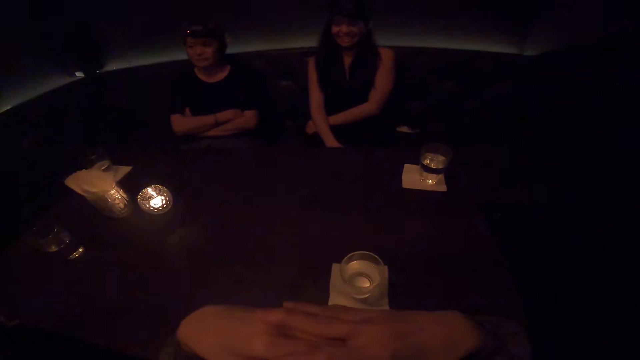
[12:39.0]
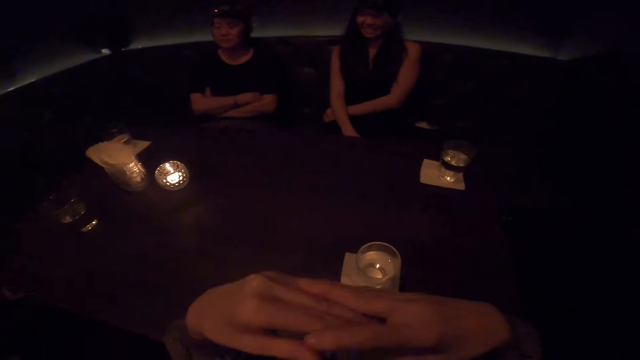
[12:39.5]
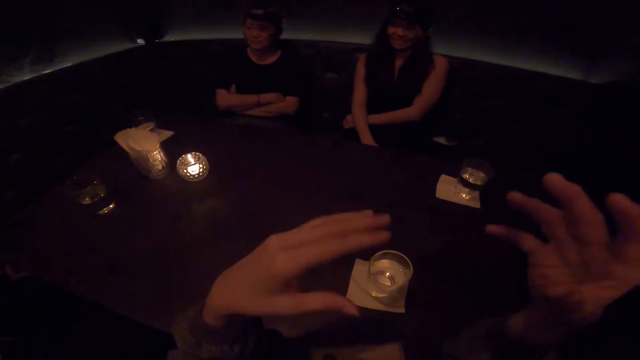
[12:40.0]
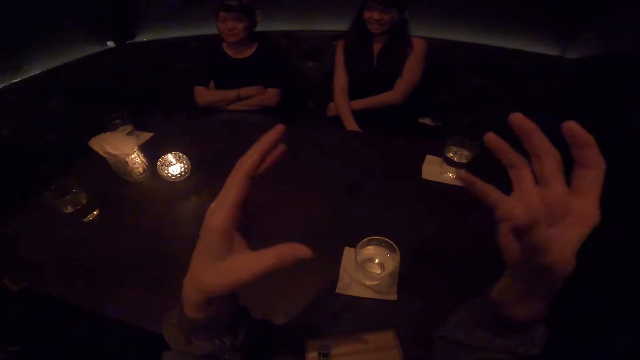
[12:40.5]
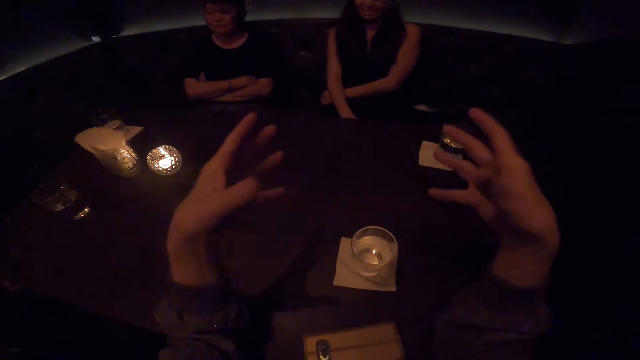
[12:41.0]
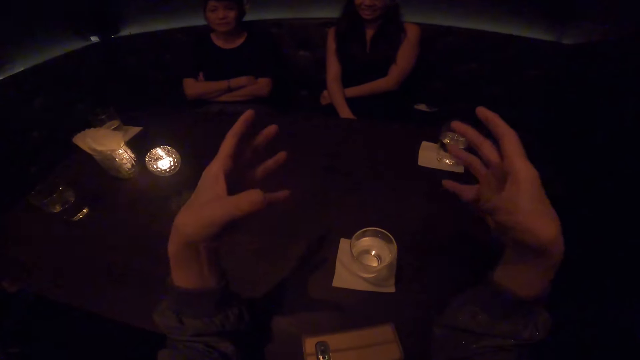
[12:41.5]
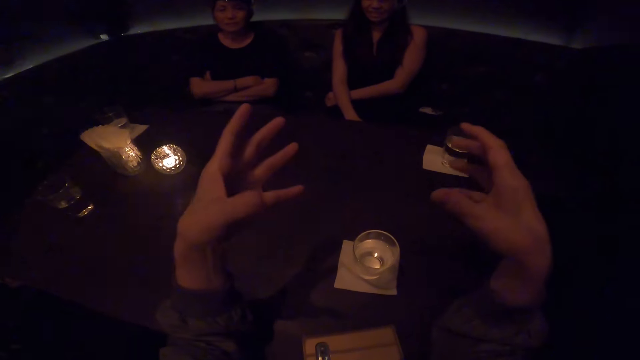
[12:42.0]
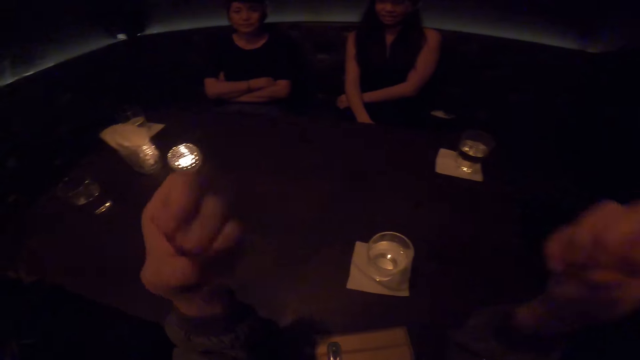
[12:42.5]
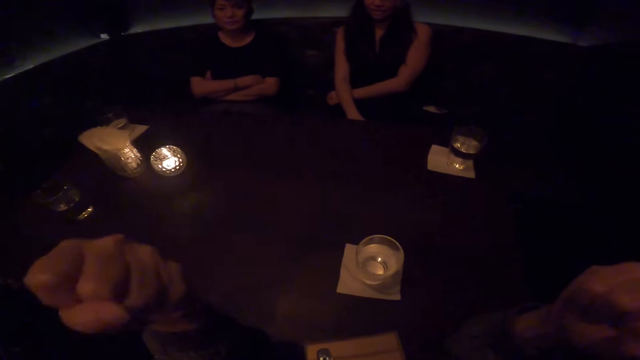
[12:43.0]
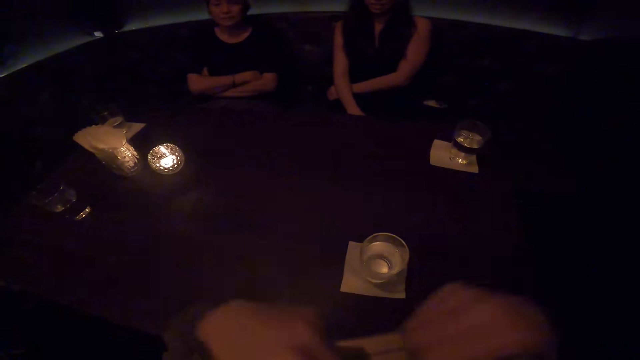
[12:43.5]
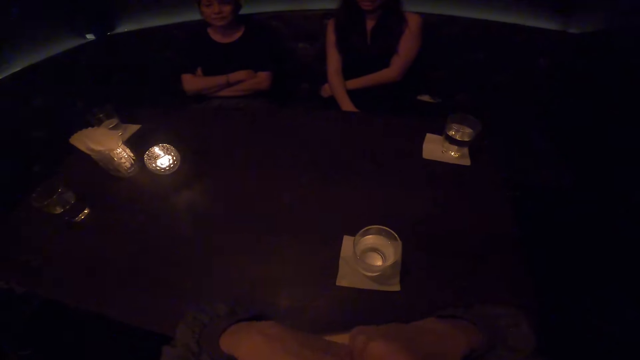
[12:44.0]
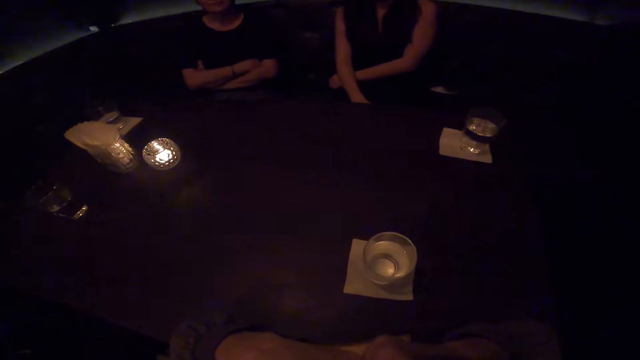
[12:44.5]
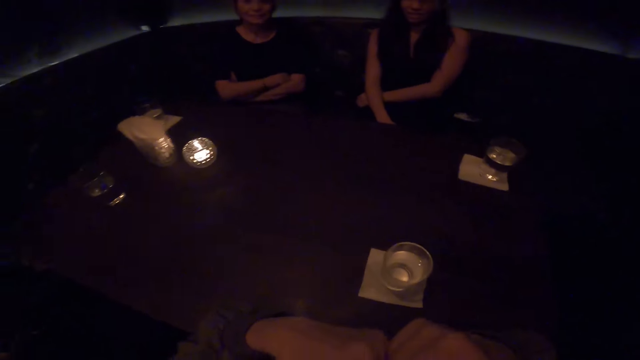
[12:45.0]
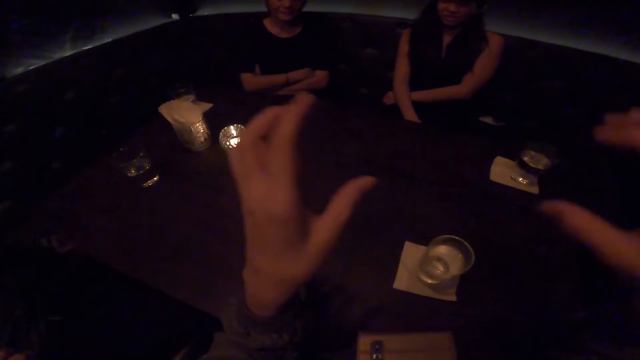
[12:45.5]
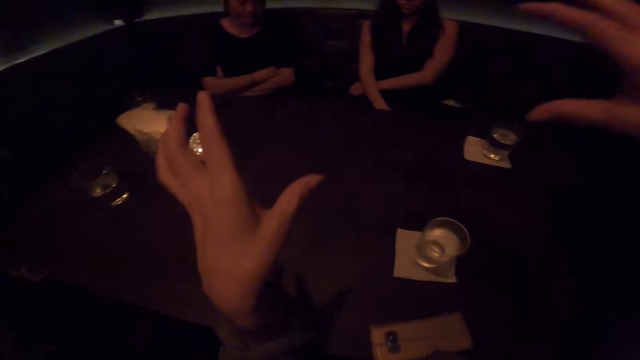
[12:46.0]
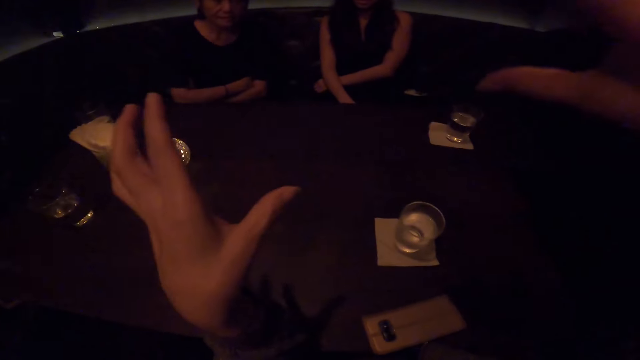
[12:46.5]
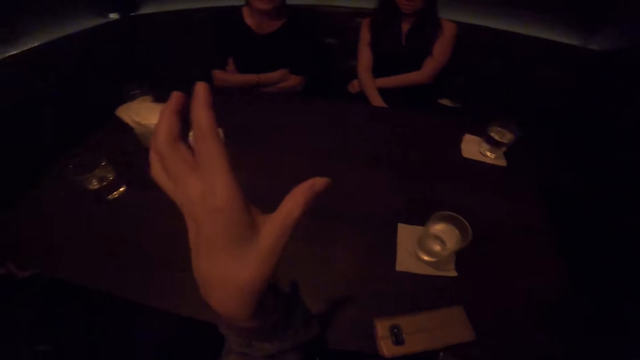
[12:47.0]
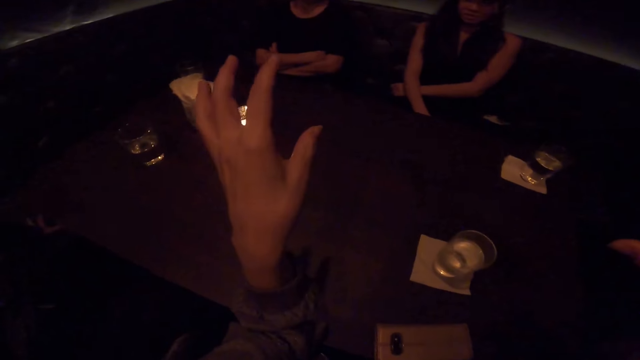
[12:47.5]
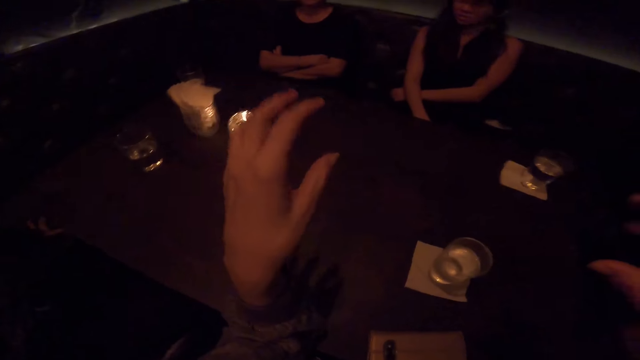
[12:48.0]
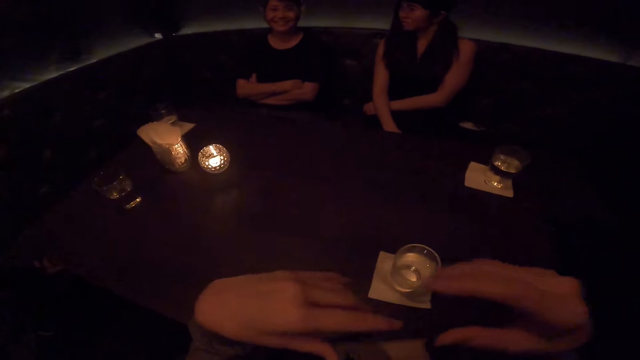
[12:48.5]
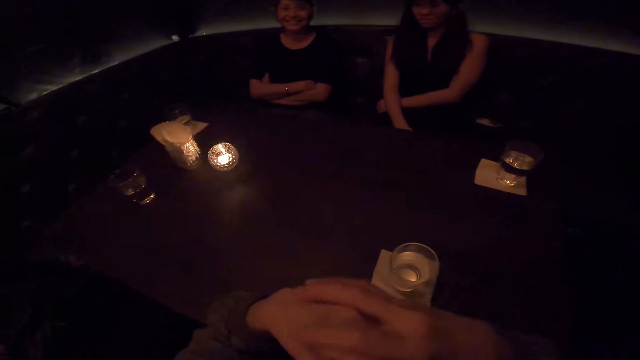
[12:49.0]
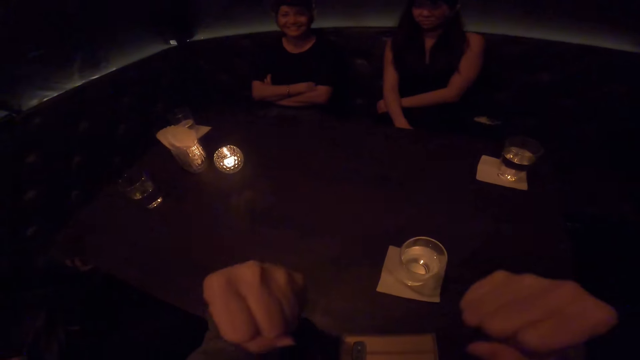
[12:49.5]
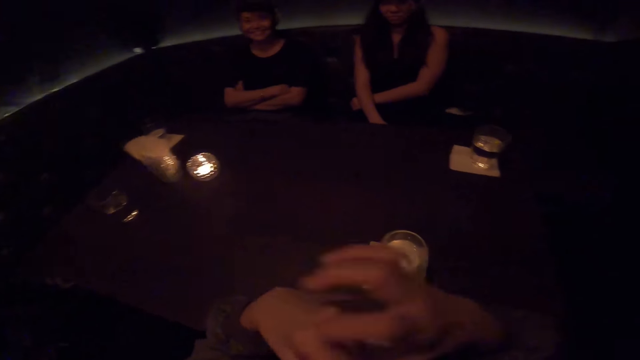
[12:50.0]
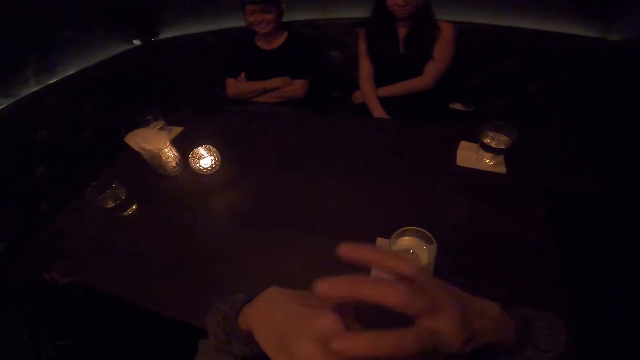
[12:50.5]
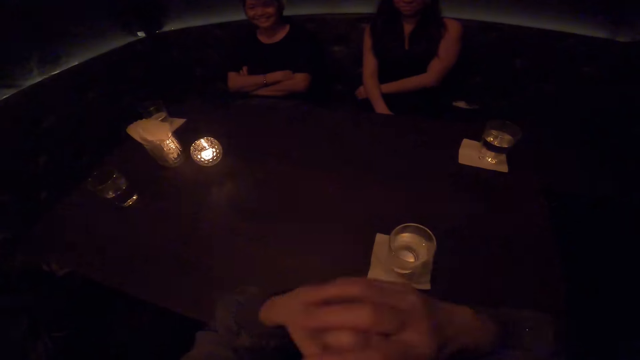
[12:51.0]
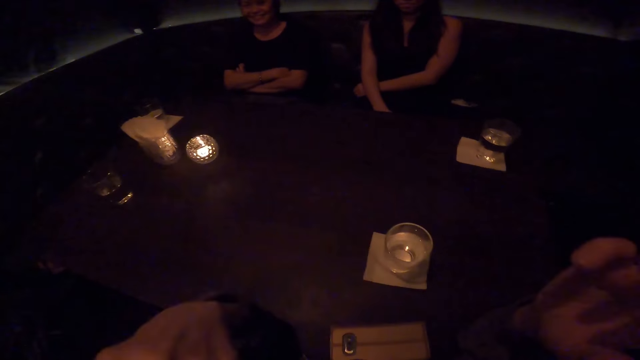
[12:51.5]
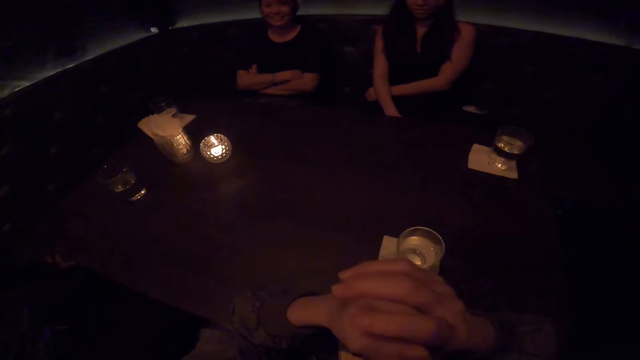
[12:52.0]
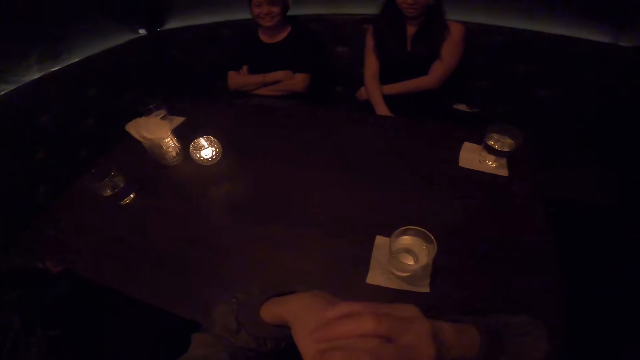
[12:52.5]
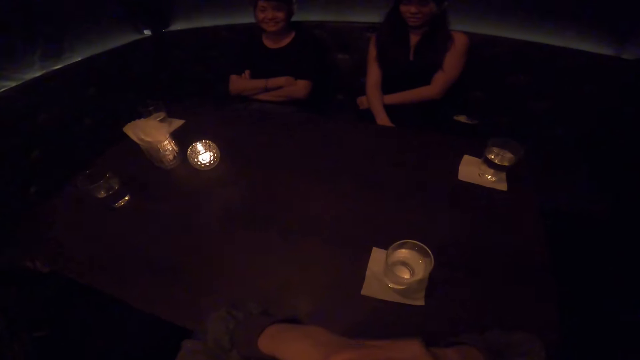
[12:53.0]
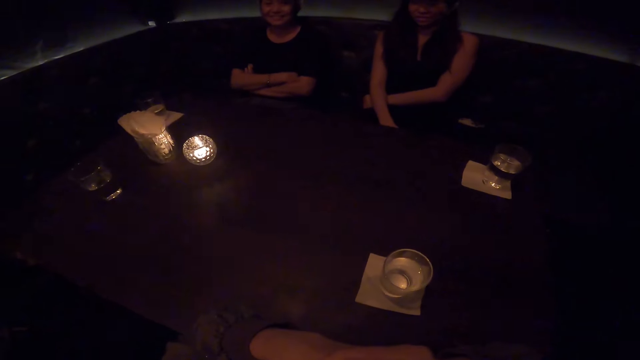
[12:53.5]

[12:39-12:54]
The camera wearer locks his hands. He shakes his hands. He shakes his hands again. He moves his hands. A person leans forward. The camera wearer holds his hands together and shakes his hands. He holds his hands together and shakes his hands.

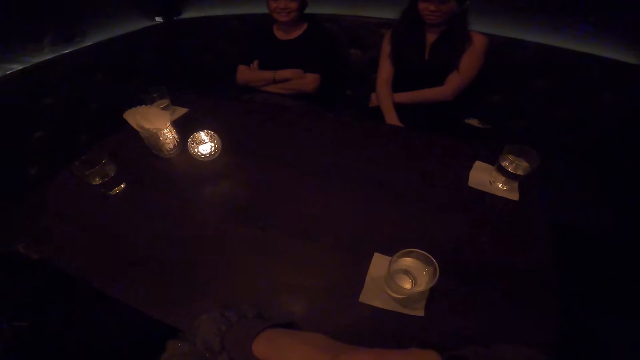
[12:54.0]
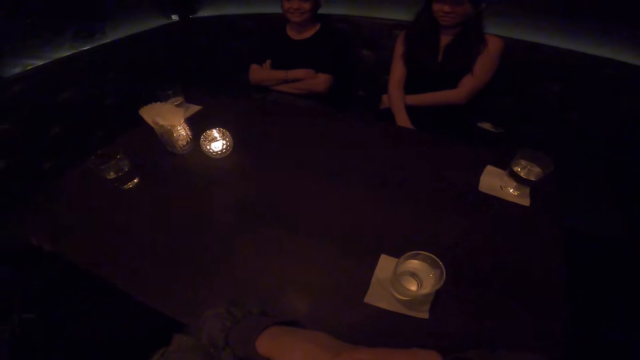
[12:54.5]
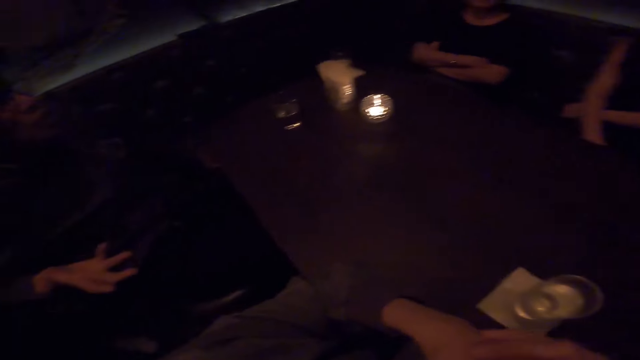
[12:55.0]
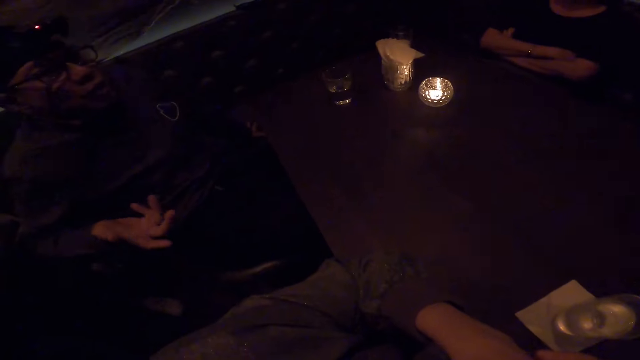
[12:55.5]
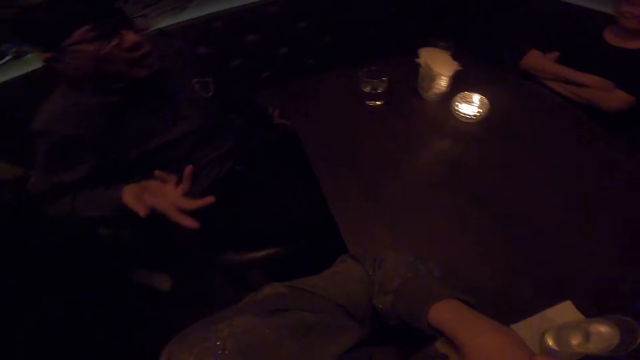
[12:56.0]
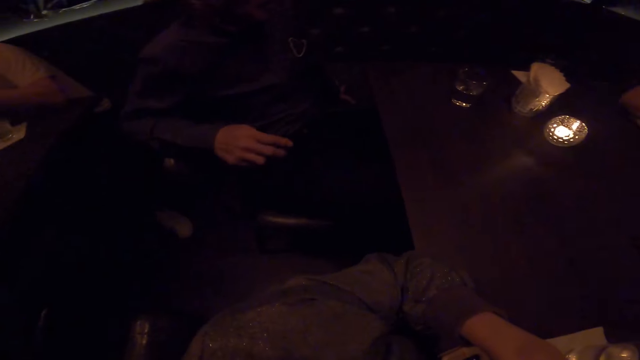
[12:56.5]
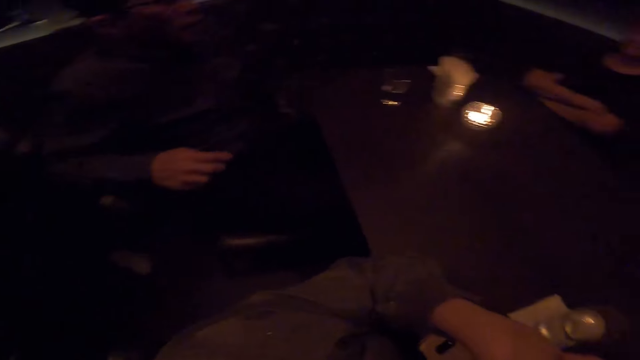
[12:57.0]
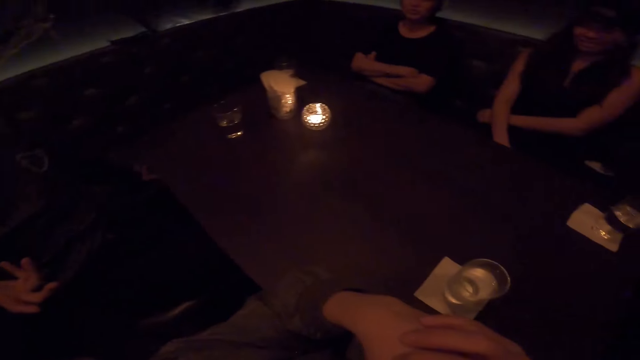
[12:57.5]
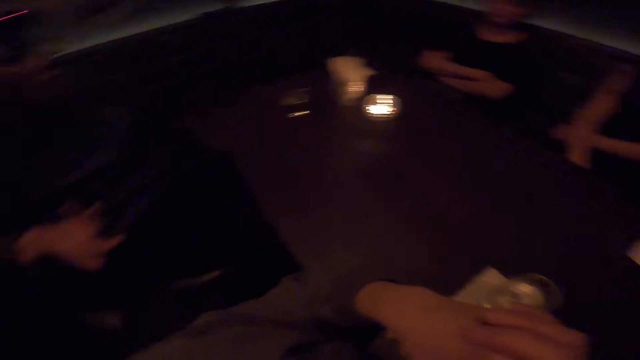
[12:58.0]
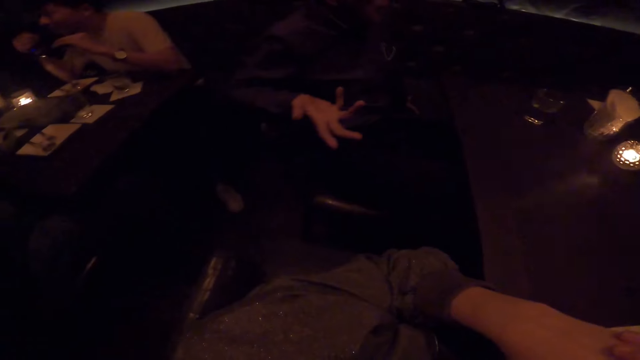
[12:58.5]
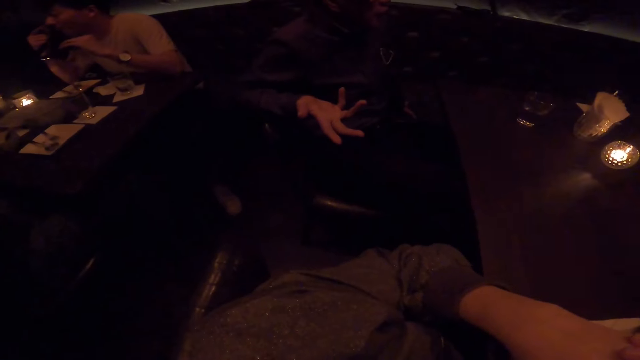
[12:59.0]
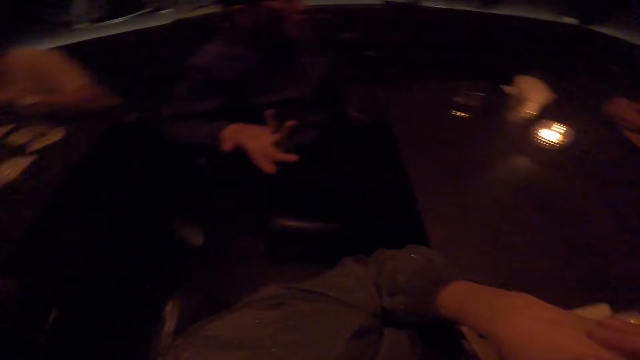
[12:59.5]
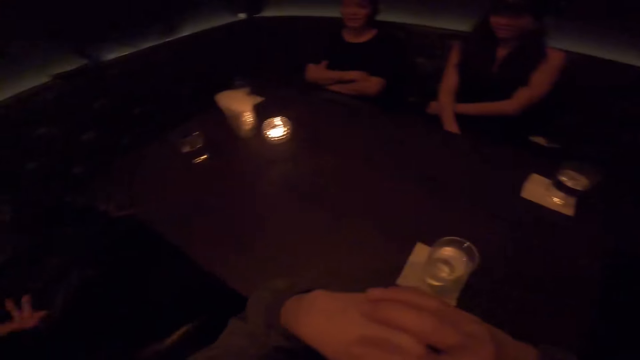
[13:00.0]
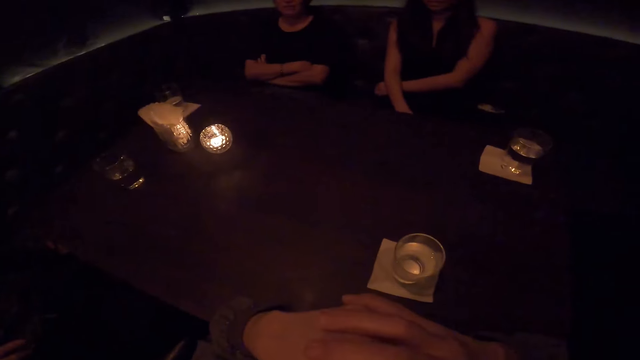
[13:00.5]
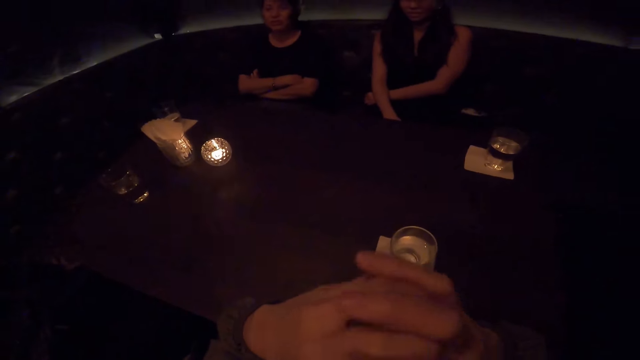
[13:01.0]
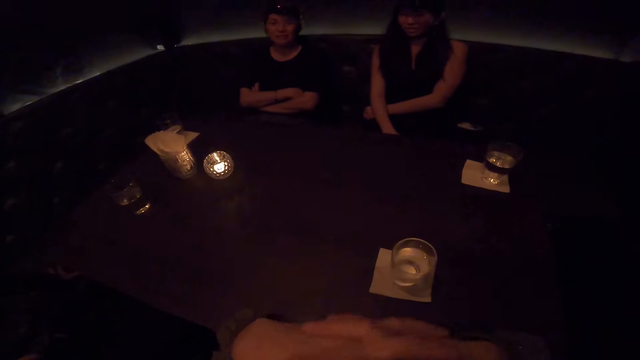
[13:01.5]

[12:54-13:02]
The camera wearer looks at a person. The person waves his hands. The camera wearer locks his hands.
